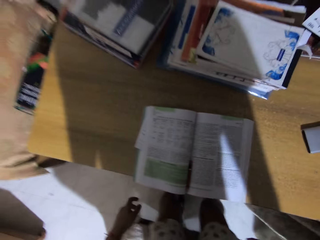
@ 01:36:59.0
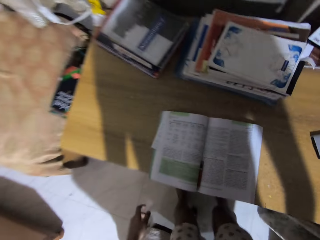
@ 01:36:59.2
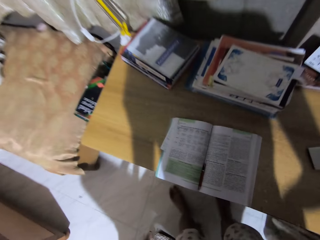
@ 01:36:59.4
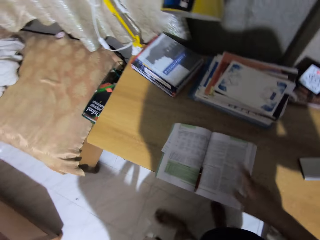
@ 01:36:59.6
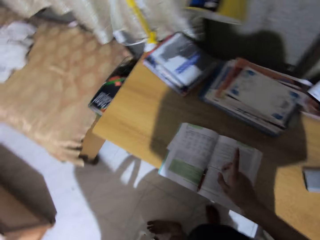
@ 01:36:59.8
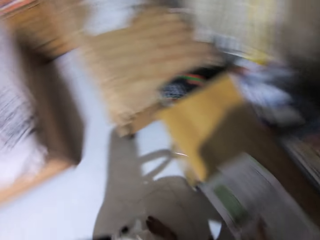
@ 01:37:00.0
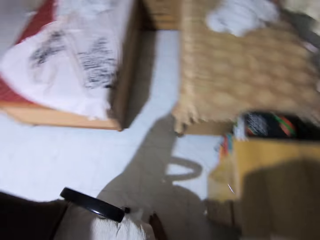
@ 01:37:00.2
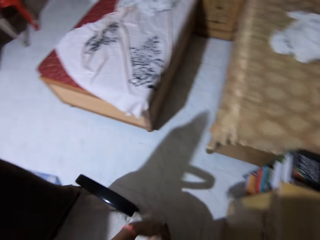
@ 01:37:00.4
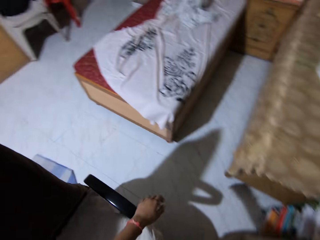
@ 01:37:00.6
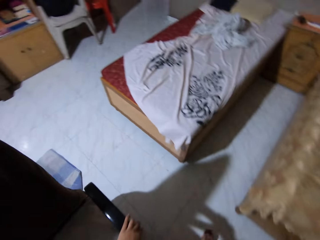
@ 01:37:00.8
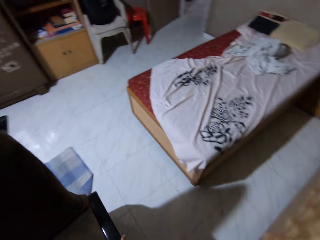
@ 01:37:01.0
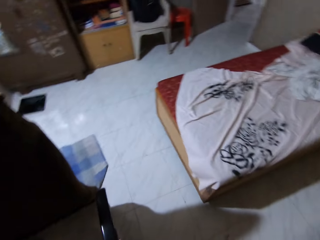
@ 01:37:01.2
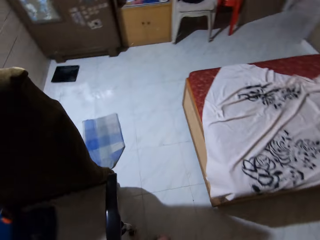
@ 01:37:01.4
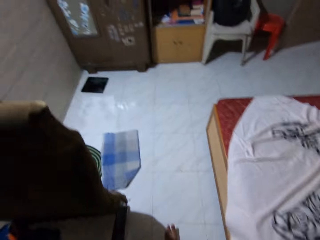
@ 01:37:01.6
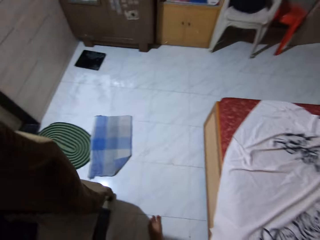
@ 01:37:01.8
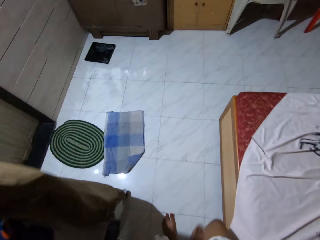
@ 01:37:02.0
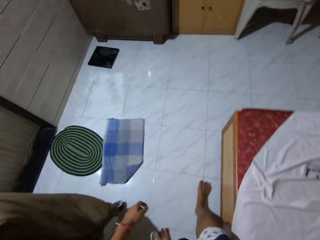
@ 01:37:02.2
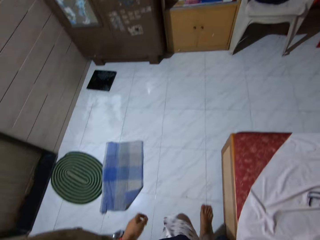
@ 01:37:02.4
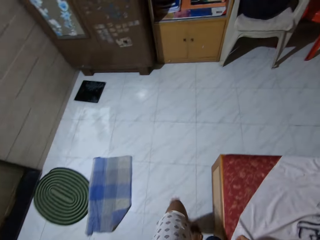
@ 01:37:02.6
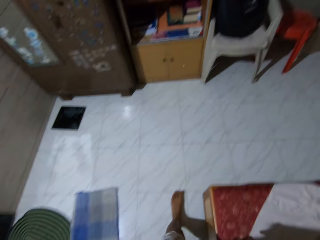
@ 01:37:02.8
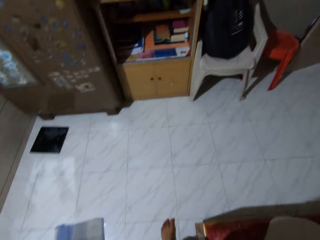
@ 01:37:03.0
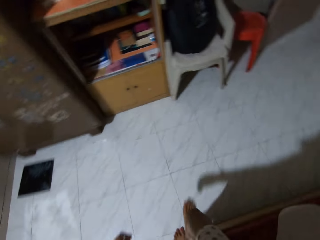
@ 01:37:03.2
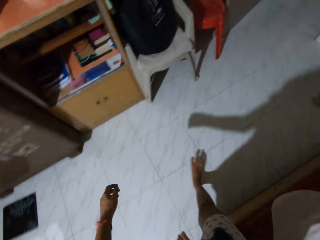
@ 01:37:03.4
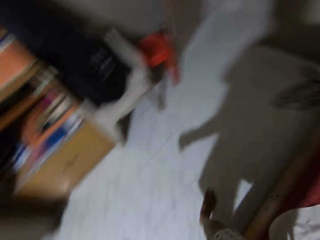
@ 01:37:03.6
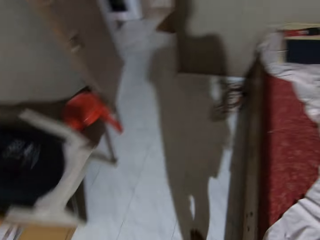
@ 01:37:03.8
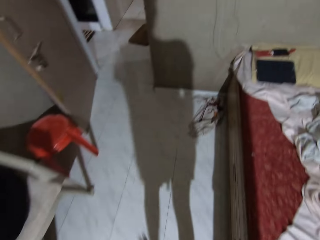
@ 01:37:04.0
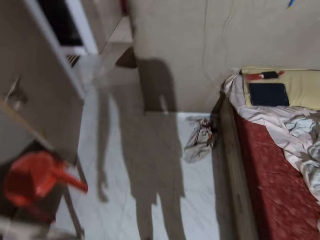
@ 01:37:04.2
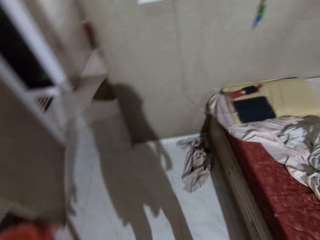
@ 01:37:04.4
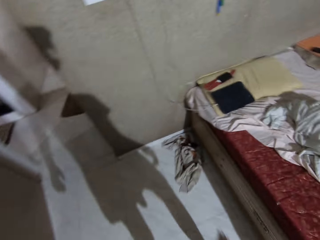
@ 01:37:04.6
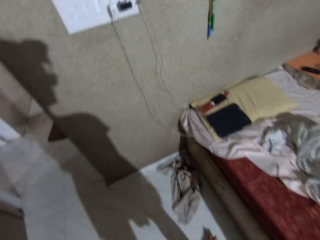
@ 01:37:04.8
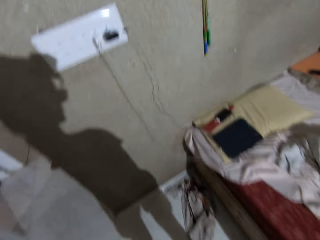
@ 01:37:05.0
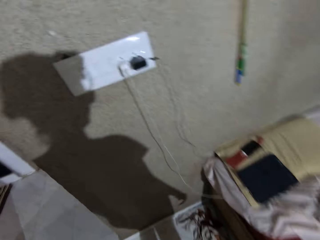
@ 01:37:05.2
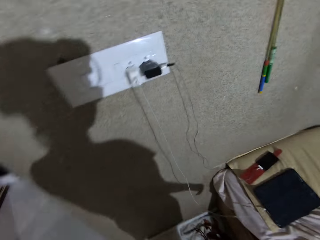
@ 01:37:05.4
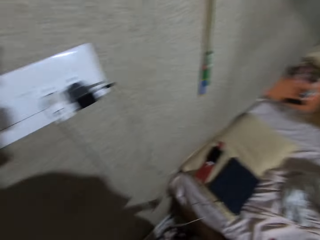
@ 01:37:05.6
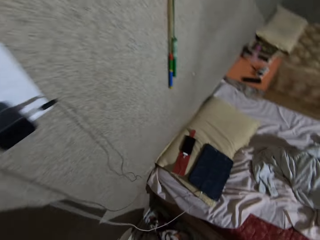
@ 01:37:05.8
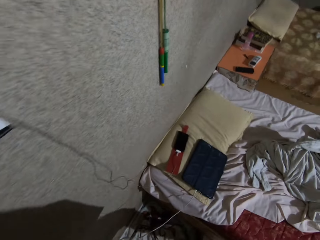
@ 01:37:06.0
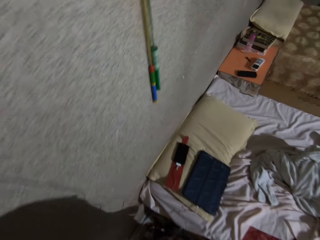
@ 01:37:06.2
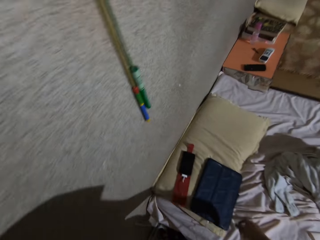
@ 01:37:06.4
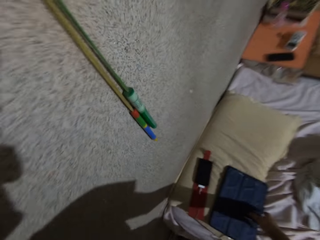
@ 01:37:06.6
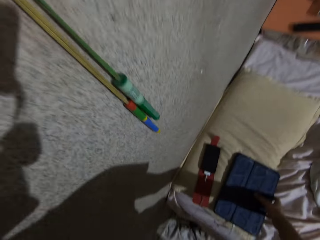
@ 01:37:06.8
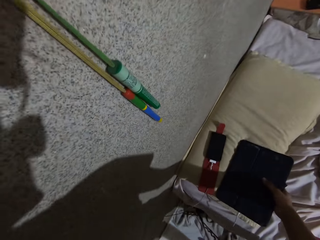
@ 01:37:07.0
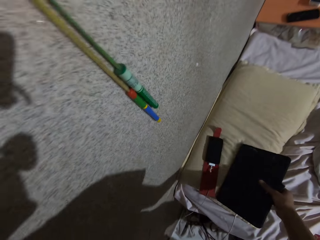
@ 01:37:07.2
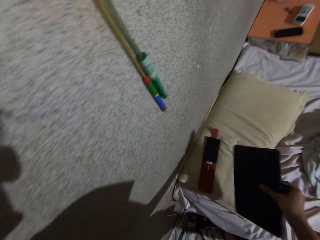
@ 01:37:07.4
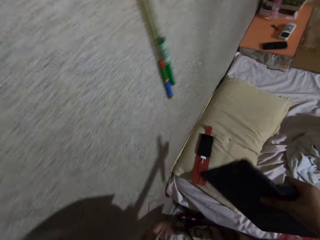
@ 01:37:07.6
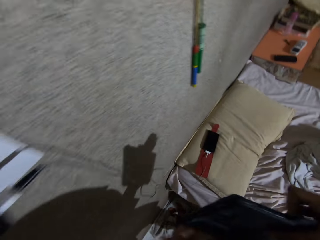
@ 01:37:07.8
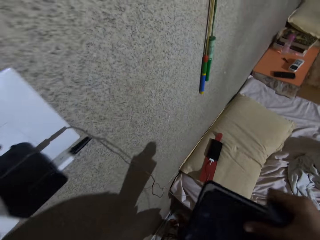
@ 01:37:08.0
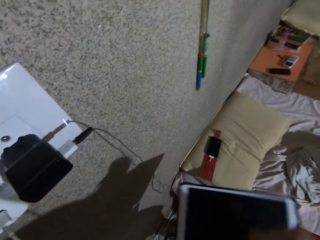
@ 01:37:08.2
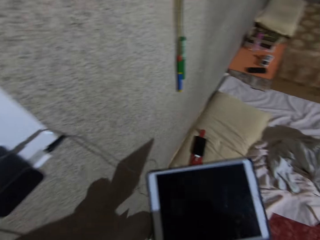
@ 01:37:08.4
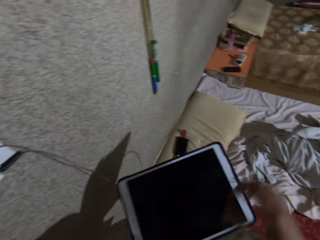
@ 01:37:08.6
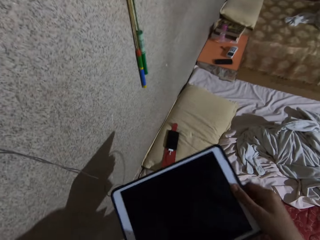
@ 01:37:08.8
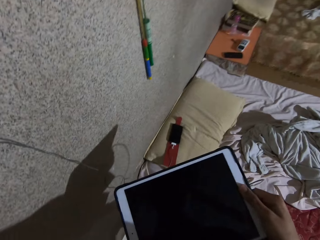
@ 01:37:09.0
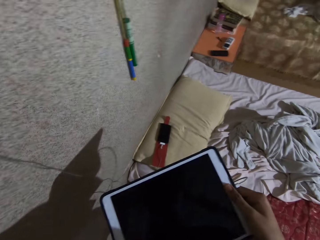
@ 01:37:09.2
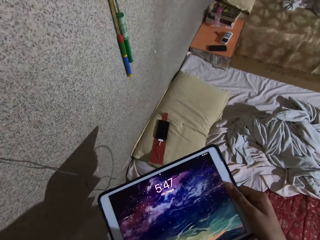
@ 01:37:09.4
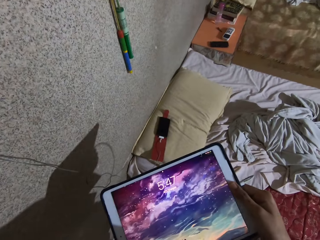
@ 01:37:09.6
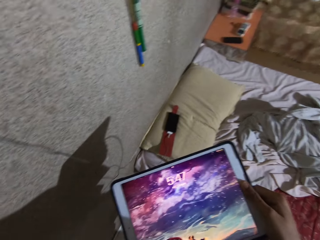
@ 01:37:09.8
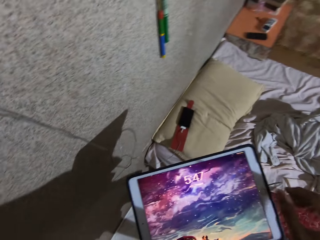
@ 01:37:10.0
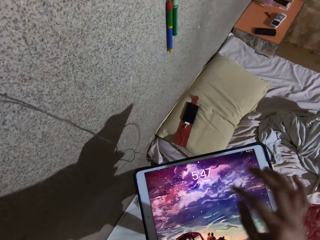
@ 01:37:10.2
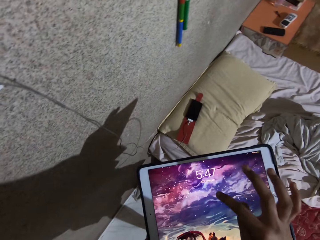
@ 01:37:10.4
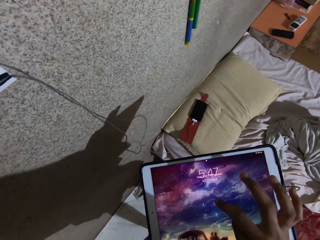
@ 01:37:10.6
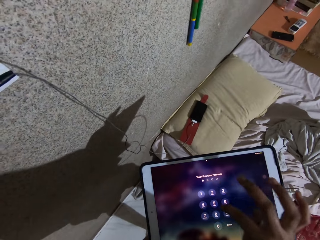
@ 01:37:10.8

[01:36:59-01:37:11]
The camera wearer stands up. They move a hand. They walk around the house. They sign. They pick up a tablet or iPad from the bed. They open the cover of the tablet. They turn on the iPad. They operate the tablet with the hand.

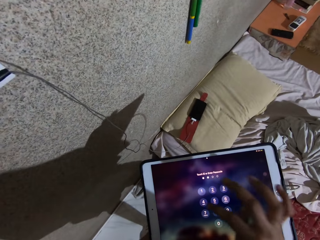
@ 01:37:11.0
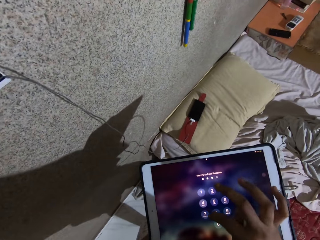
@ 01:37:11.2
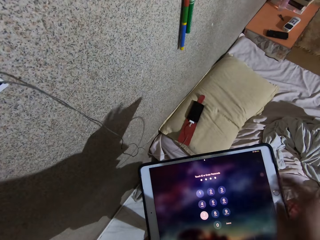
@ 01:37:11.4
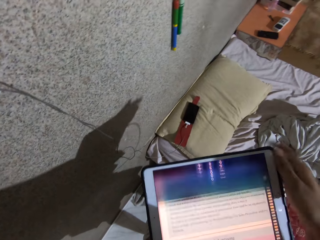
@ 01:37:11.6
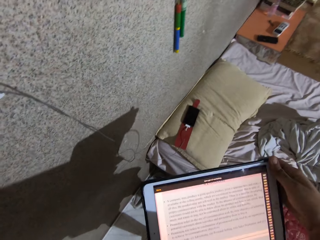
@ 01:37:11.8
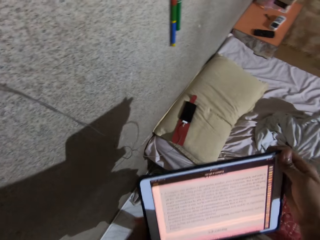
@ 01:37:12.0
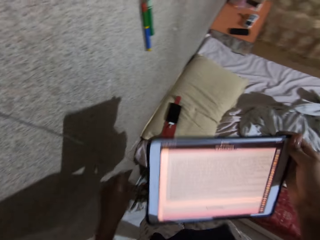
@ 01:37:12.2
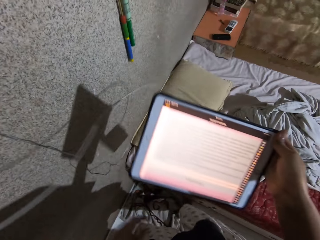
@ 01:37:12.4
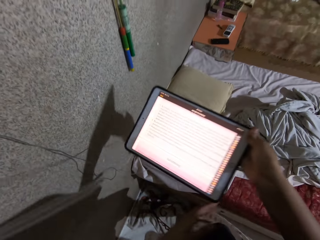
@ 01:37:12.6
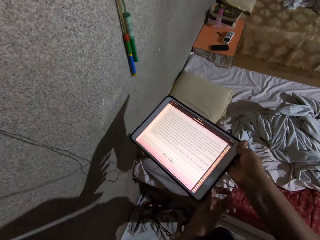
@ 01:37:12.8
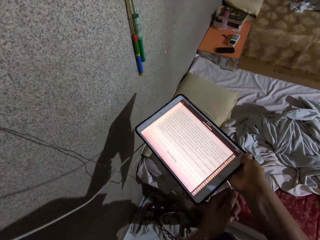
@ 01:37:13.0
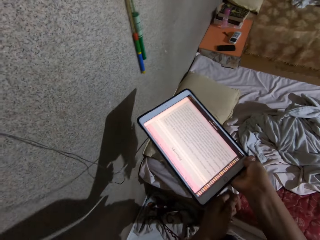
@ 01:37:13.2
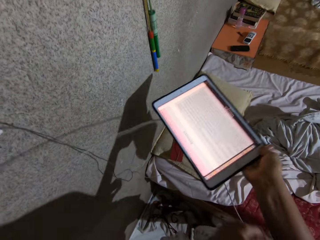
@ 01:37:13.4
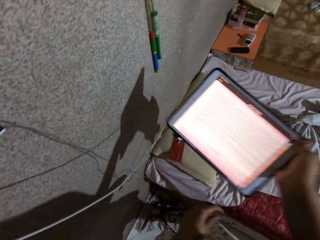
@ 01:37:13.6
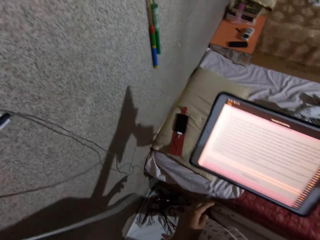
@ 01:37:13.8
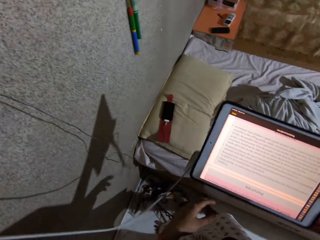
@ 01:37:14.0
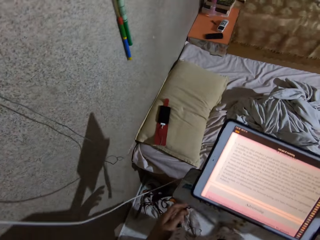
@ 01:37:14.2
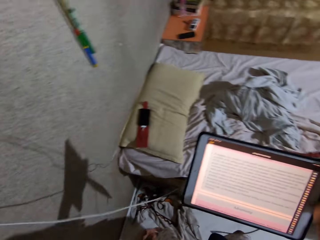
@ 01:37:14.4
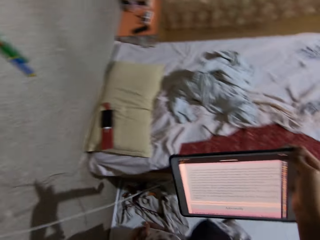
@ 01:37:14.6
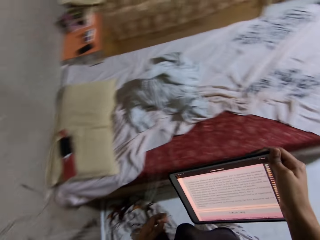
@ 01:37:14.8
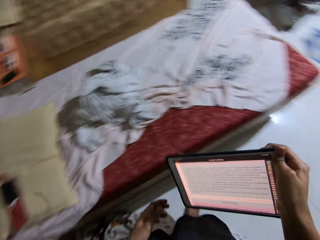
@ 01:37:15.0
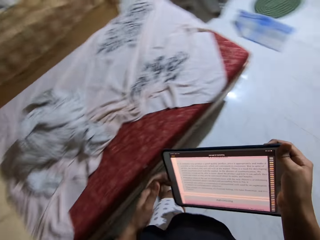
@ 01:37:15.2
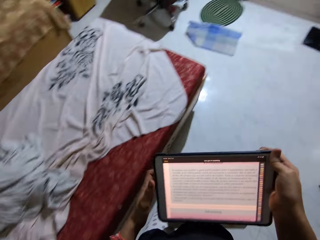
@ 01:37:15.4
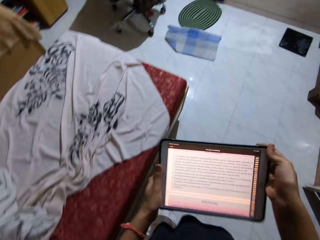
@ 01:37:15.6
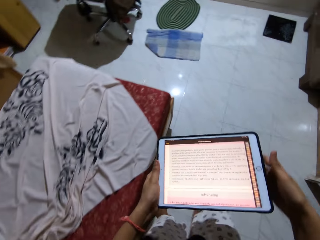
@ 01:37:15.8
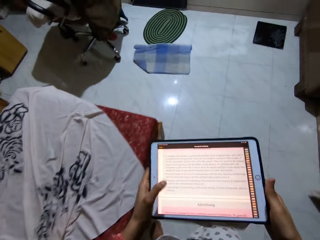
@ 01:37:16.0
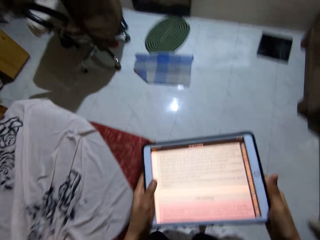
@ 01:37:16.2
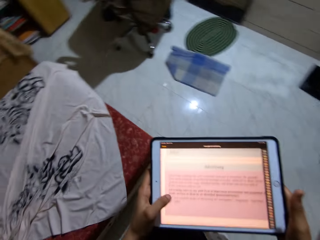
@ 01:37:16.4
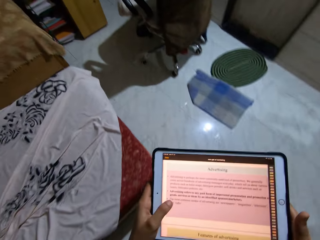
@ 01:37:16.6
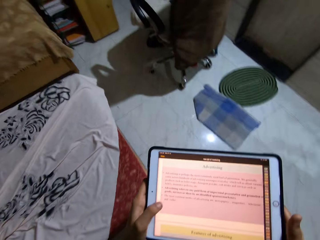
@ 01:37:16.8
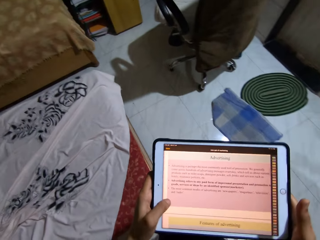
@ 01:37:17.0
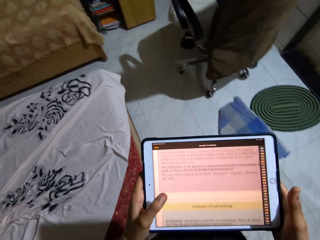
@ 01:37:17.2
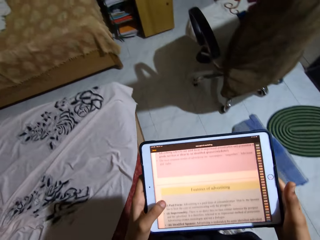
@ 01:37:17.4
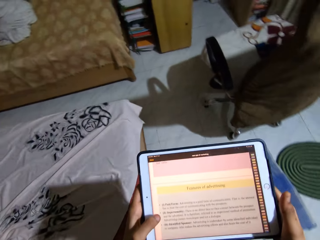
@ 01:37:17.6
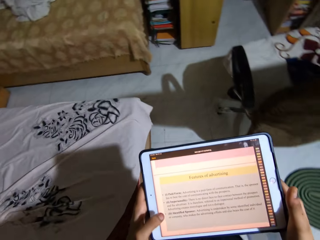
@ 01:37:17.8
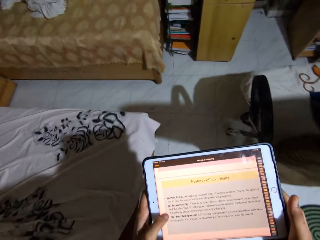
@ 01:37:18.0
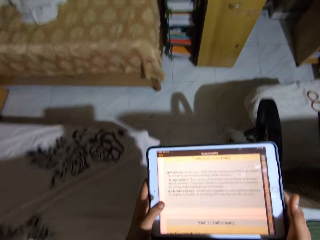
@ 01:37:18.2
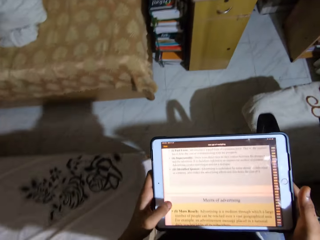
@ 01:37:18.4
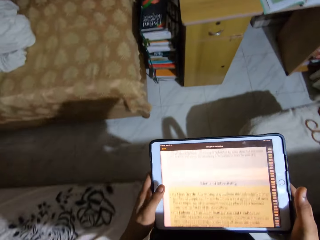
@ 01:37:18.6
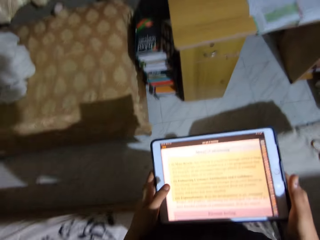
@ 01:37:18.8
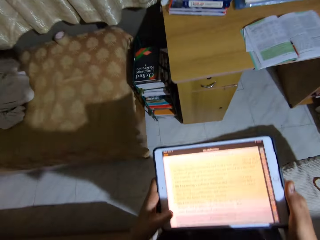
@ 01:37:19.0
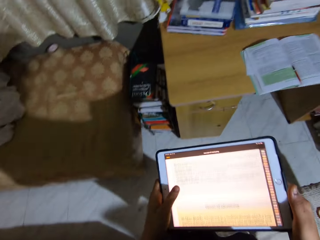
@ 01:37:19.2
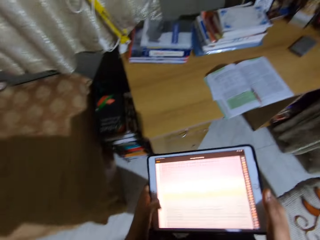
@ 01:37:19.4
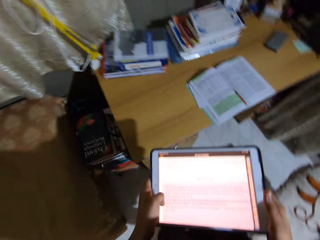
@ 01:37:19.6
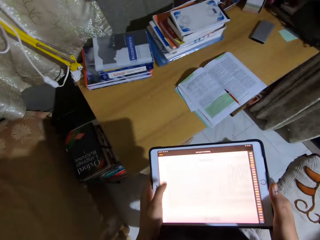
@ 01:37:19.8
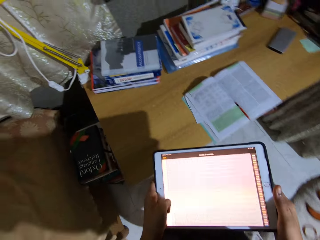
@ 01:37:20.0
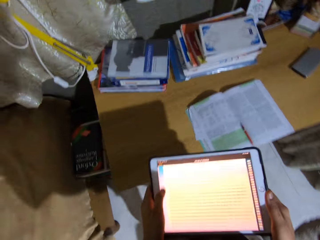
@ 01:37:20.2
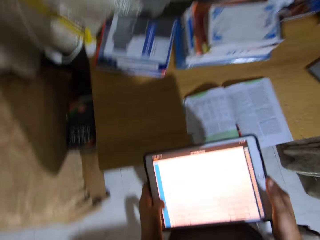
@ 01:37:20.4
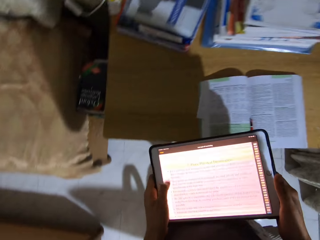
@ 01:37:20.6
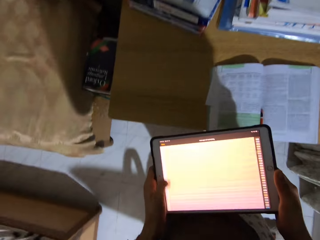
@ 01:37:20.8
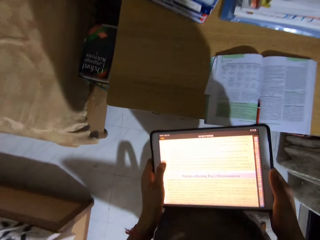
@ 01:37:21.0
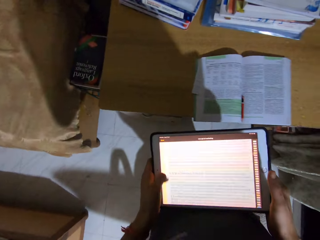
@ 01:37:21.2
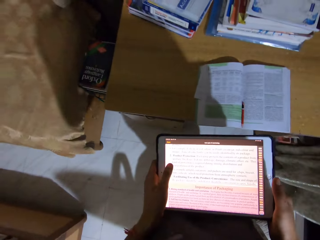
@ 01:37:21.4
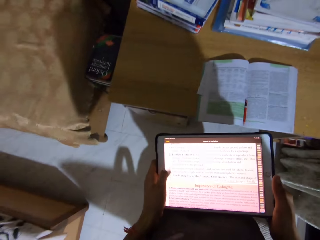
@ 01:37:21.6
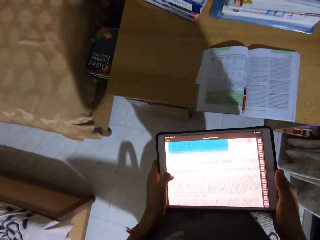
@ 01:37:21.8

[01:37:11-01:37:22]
The camera wearer inserts a passcode. They hold the iPad on the right hand. They remove a charger. They lower the iPad. They walk in the house. They operate the iPad.
